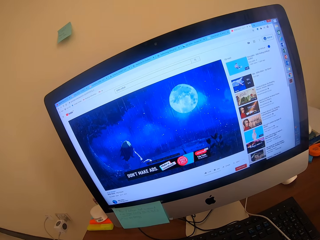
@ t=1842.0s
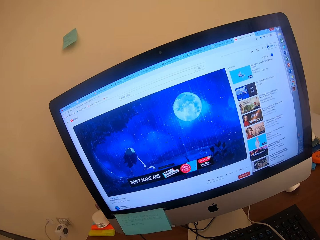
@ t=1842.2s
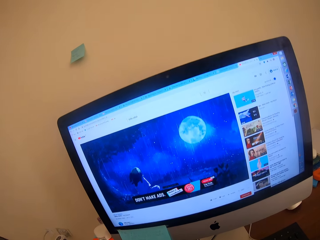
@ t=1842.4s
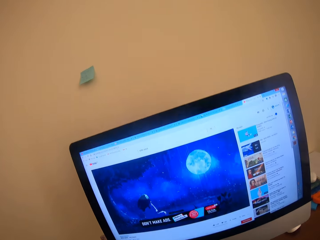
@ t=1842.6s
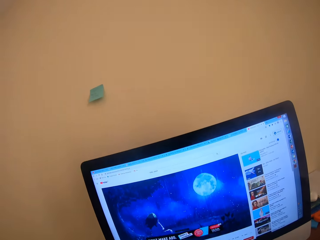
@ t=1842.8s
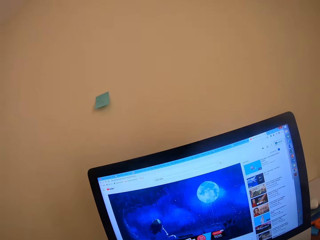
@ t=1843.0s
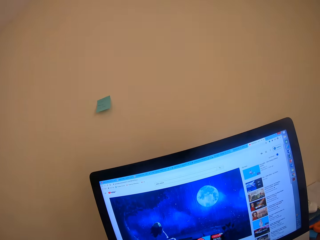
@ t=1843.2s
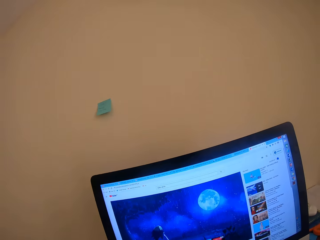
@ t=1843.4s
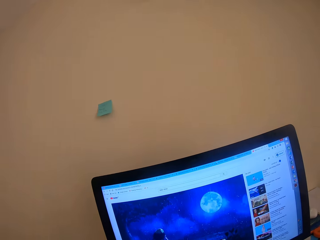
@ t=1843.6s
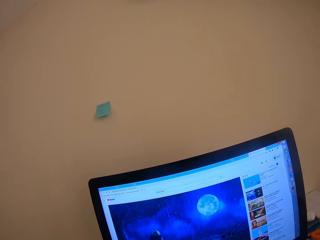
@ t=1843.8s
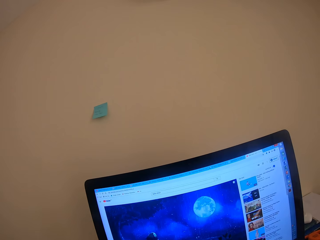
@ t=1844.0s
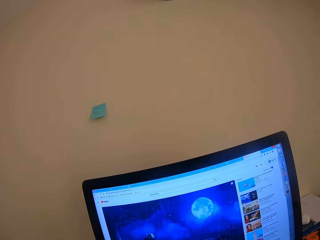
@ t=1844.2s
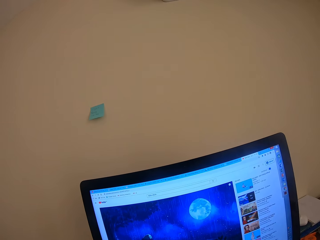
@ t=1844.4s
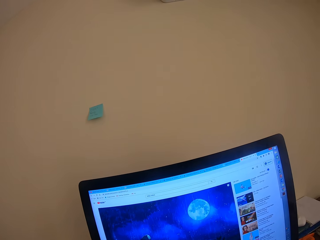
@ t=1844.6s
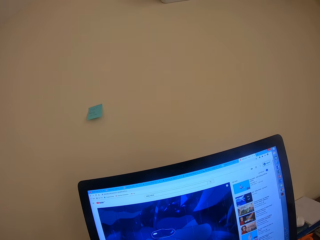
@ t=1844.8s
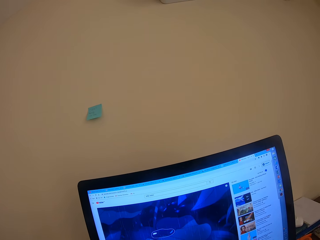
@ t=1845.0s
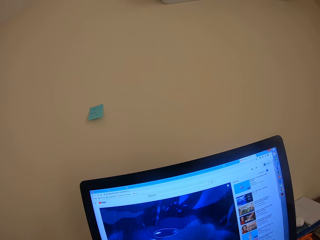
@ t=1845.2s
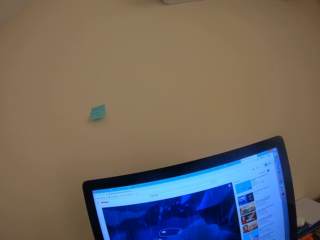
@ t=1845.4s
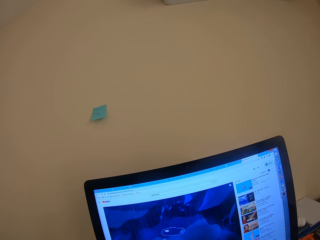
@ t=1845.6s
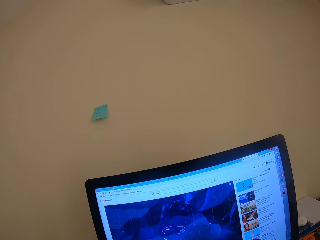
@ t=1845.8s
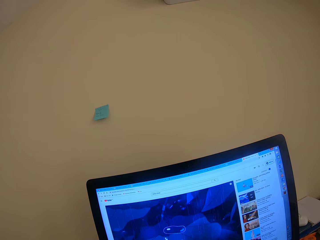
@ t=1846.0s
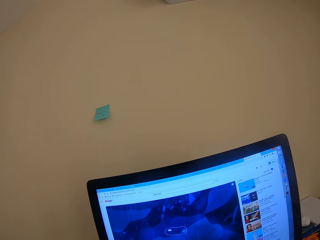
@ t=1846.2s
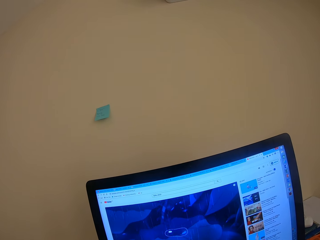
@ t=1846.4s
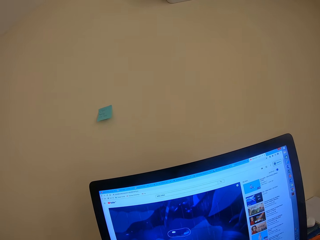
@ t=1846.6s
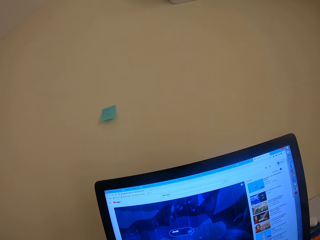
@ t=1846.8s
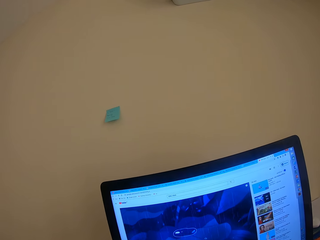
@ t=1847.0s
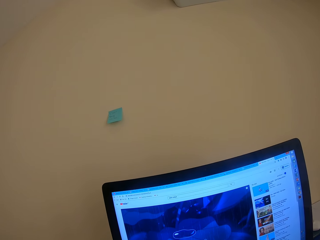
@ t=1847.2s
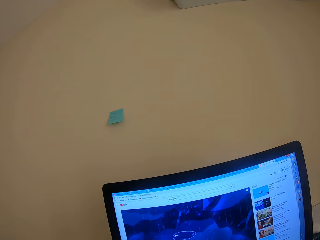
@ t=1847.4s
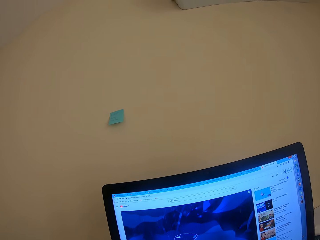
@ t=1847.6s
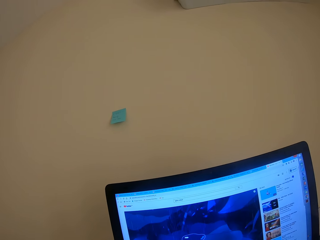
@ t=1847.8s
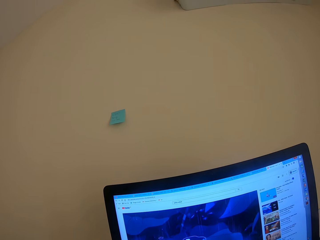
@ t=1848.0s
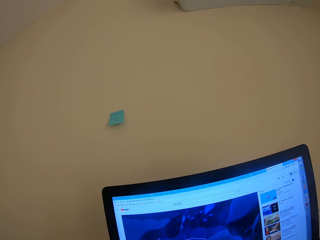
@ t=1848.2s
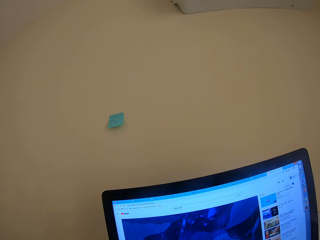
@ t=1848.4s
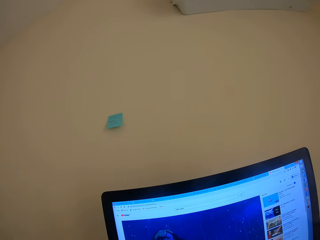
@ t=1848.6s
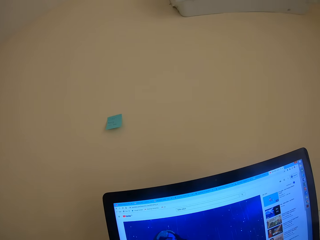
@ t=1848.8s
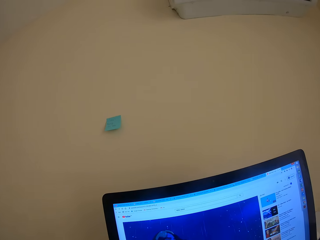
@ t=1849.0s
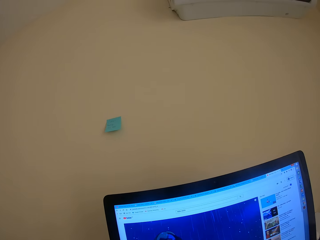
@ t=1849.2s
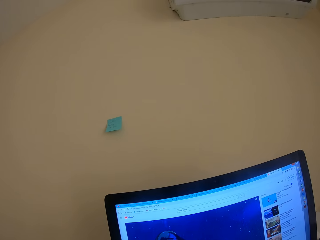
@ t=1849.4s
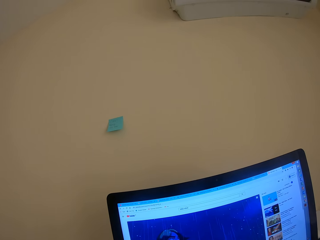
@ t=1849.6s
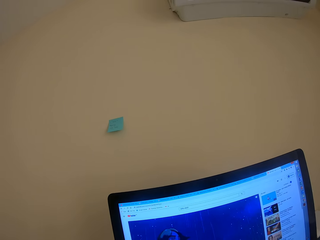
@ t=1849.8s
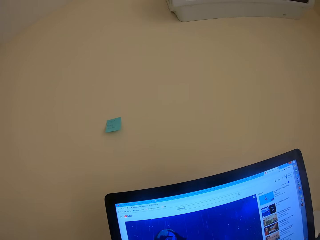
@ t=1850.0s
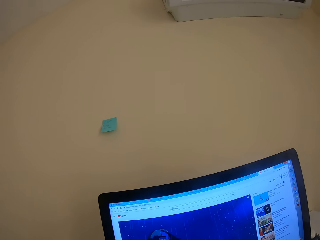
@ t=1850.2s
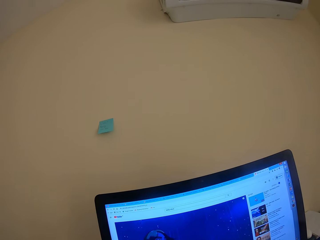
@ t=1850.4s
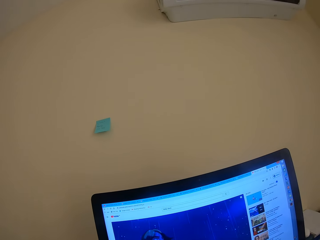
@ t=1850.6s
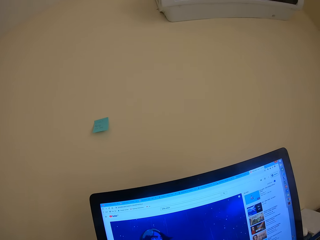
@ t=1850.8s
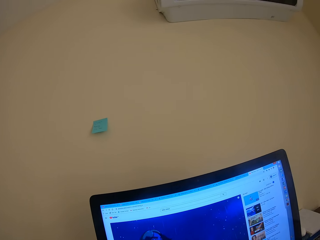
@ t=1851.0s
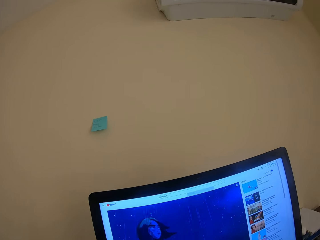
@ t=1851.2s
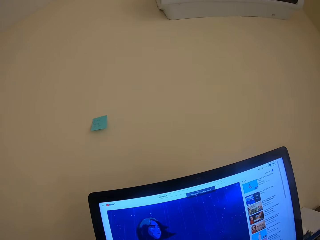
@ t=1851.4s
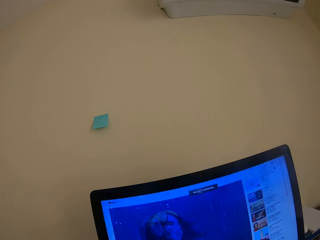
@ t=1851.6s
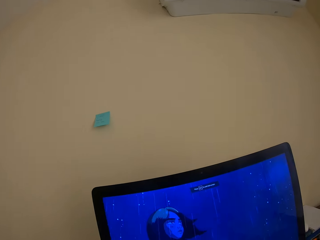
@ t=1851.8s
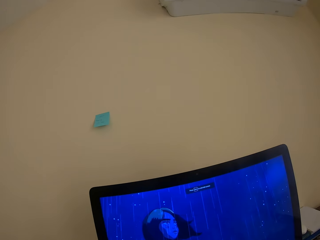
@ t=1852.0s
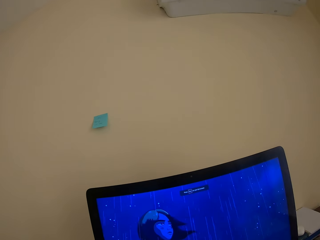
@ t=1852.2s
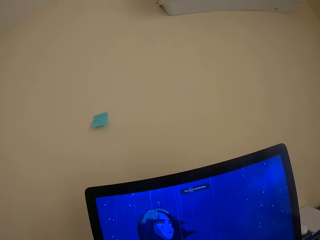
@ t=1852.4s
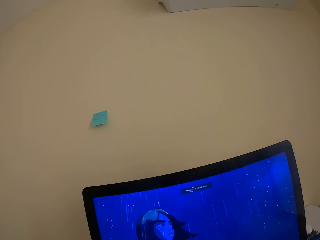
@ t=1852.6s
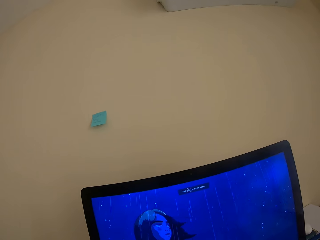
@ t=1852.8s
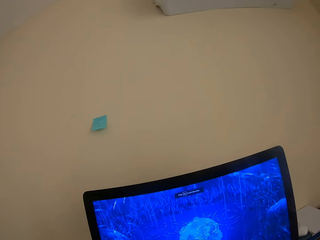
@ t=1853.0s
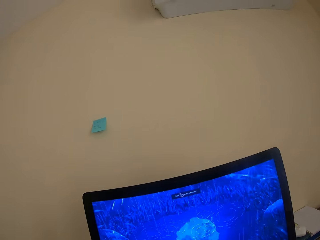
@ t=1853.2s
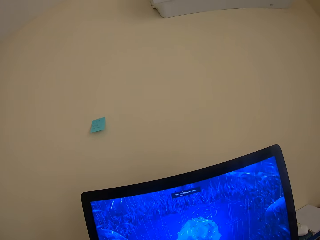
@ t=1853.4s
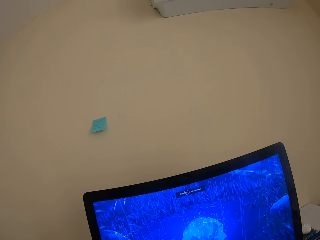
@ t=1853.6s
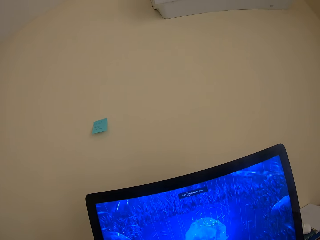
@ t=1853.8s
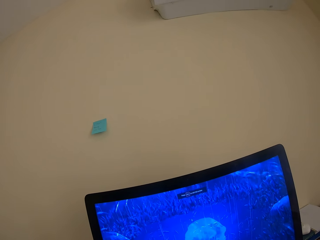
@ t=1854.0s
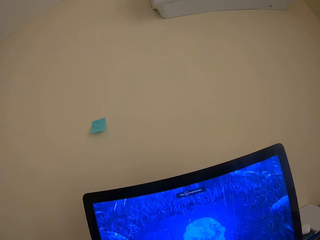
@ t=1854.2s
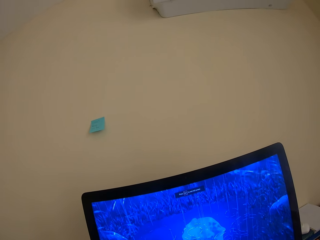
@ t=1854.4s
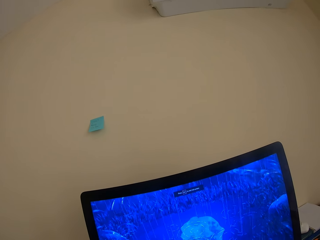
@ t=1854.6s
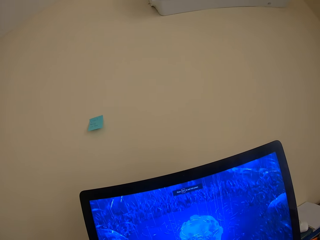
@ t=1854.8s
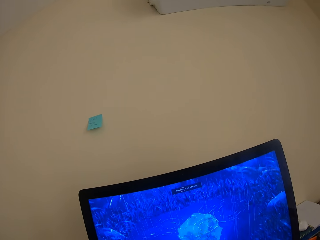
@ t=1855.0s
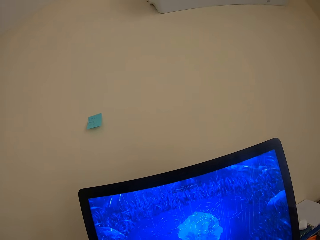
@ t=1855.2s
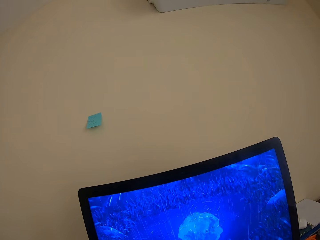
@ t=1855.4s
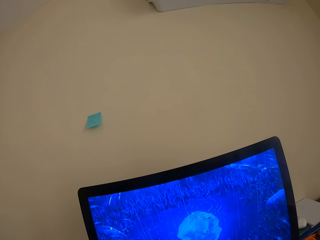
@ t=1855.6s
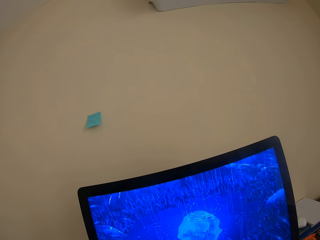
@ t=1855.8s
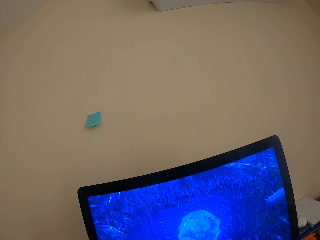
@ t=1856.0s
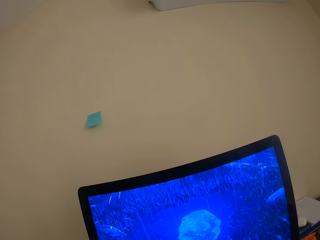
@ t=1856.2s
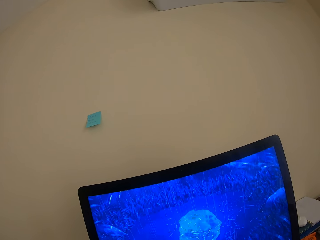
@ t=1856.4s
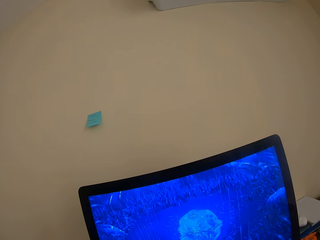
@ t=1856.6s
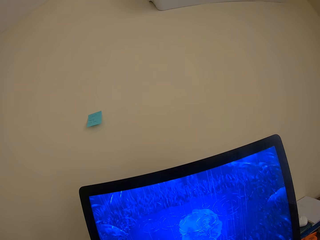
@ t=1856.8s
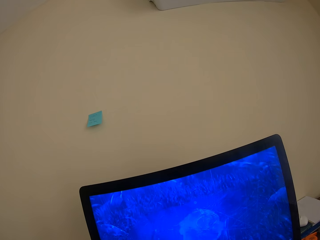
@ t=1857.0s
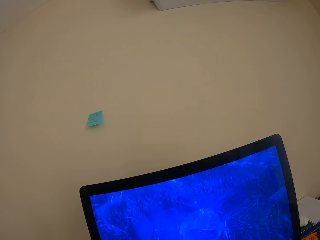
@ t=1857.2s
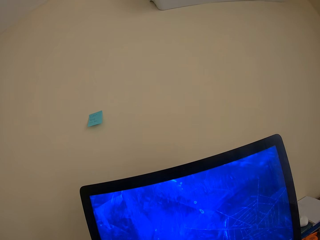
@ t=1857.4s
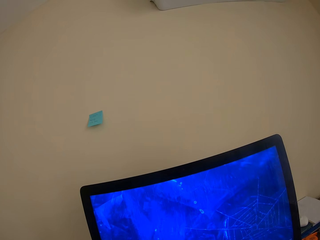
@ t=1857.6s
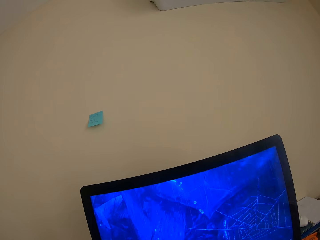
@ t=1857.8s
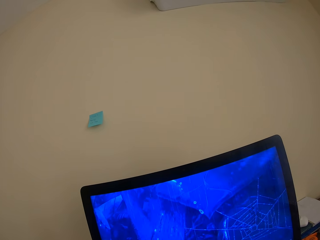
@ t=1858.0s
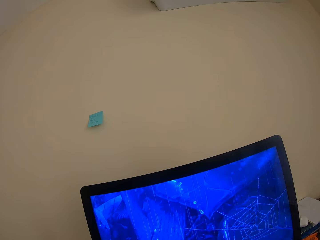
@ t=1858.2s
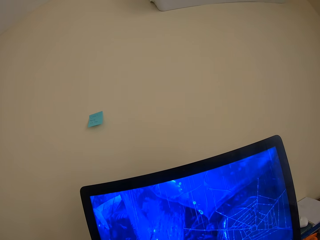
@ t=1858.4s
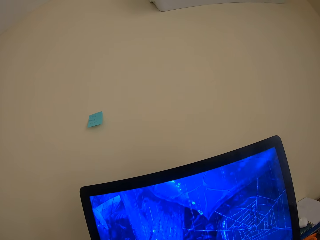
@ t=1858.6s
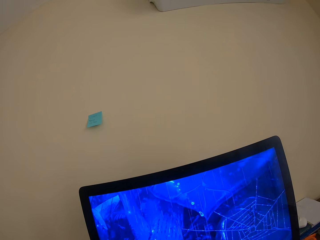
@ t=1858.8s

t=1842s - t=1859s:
The camera wearer operates the computer. They stare at the computer.

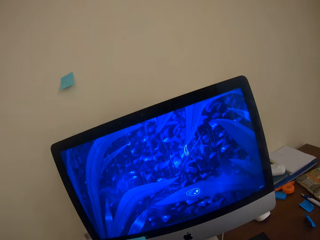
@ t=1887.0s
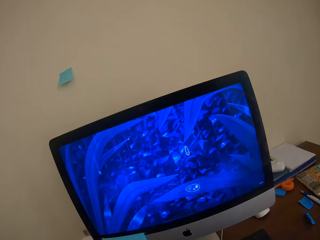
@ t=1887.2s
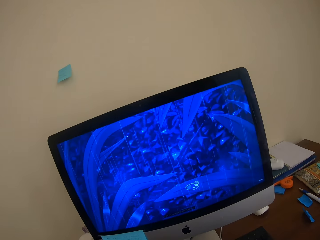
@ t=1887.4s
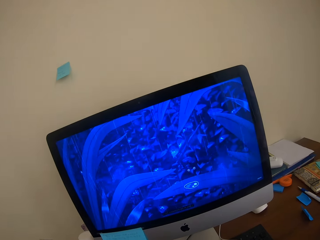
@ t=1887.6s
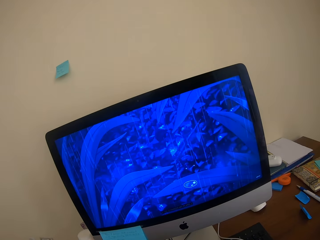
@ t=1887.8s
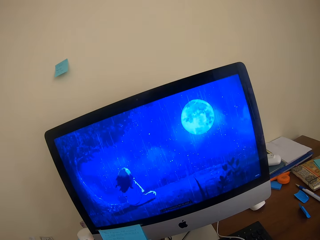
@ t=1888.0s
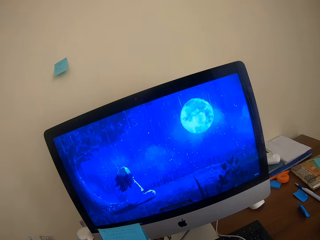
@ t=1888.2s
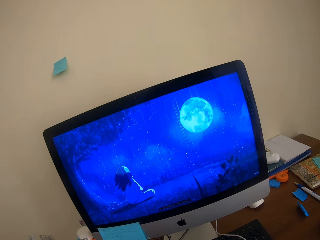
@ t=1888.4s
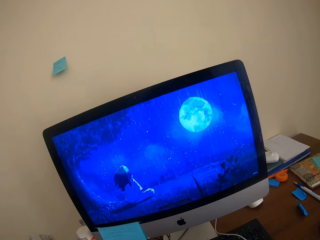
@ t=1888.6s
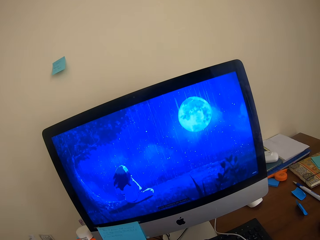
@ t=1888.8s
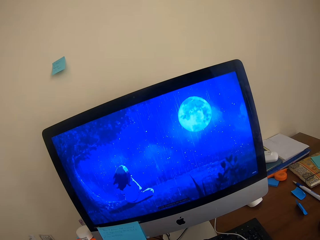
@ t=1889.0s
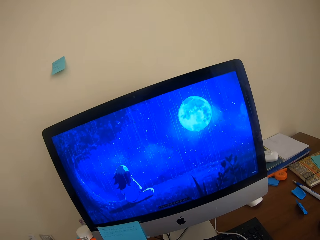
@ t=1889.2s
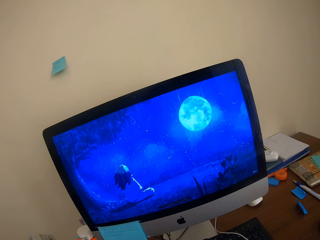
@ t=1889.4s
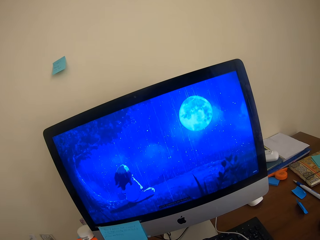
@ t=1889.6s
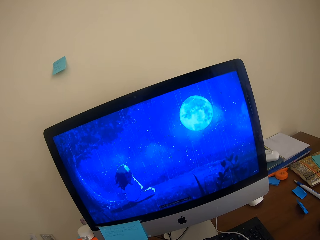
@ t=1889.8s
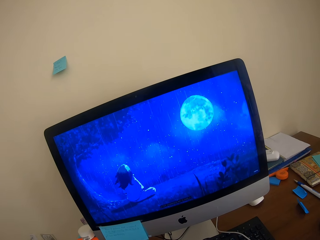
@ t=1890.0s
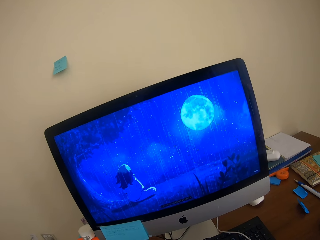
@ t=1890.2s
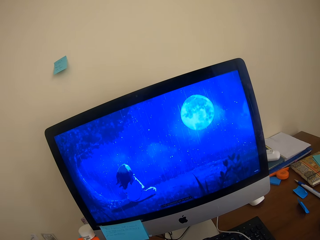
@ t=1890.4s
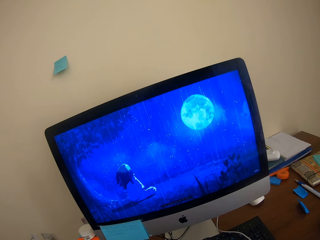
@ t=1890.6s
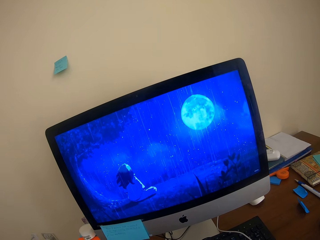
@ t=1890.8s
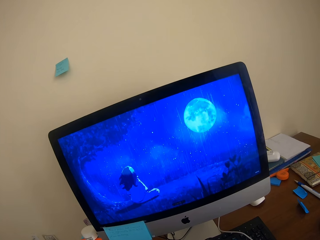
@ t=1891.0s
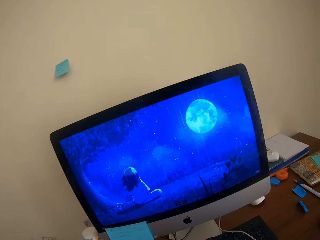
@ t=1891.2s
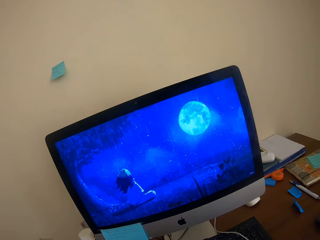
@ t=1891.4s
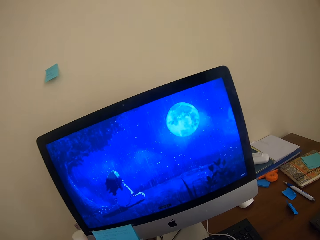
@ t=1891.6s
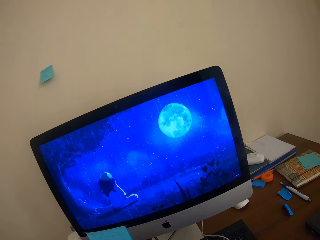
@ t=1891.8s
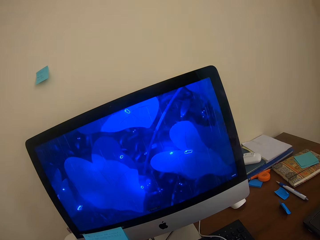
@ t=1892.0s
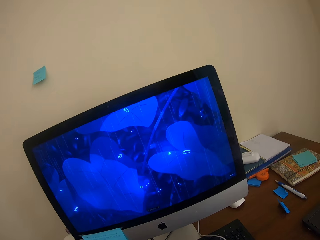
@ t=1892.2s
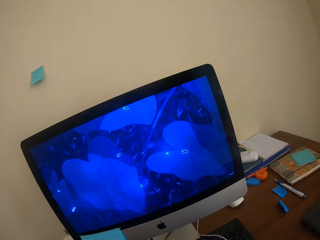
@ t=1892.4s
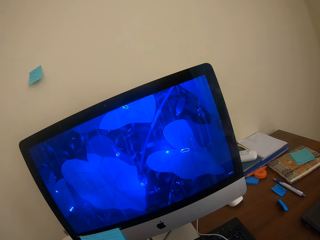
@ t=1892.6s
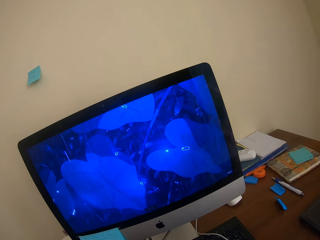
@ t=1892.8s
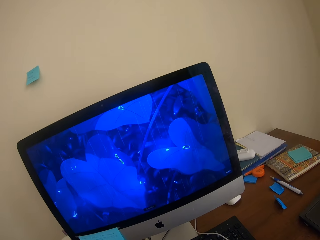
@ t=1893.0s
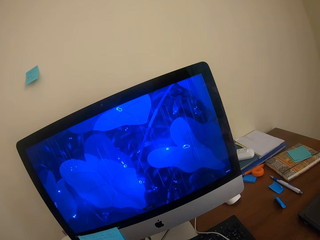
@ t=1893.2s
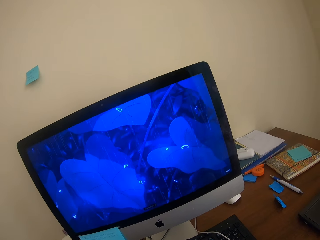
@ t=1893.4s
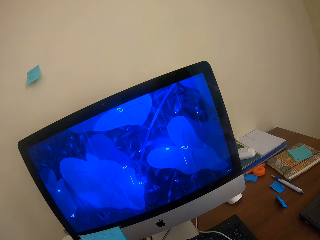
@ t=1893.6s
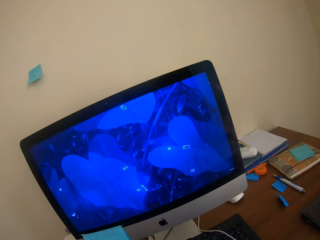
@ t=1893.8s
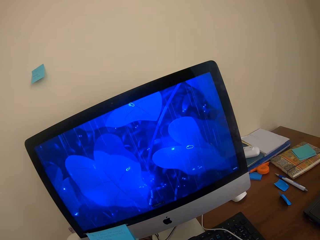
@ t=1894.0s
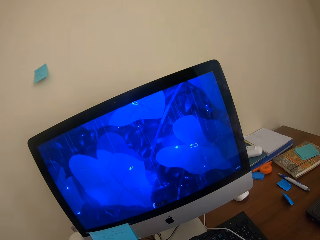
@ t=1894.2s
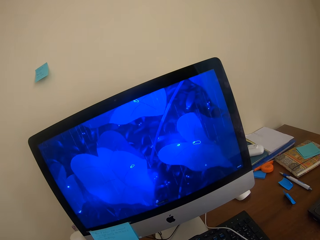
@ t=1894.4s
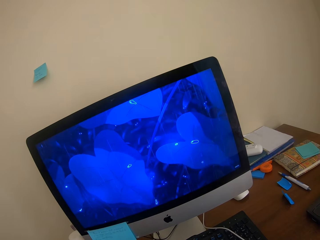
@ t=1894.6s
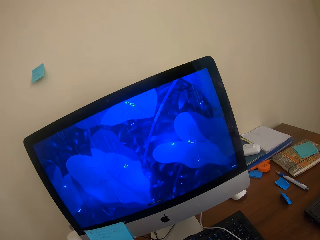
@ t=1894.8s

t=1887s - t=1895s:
The camera wearer watches a game in the computer.
